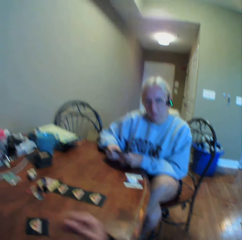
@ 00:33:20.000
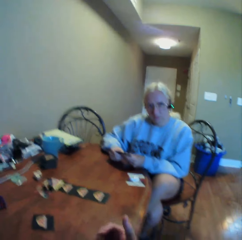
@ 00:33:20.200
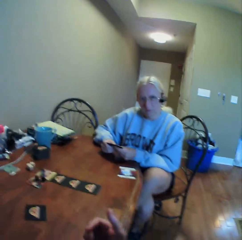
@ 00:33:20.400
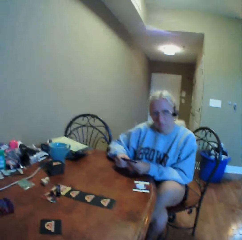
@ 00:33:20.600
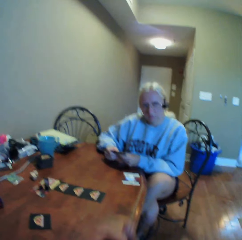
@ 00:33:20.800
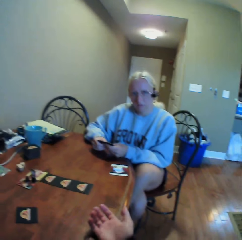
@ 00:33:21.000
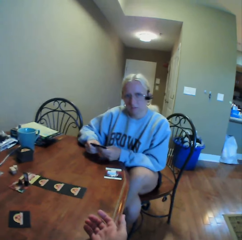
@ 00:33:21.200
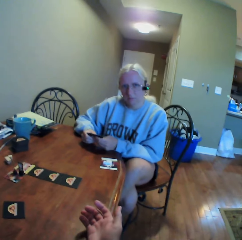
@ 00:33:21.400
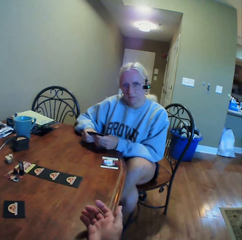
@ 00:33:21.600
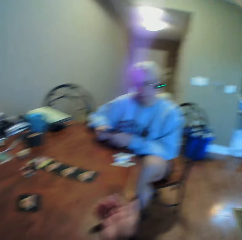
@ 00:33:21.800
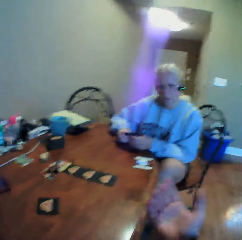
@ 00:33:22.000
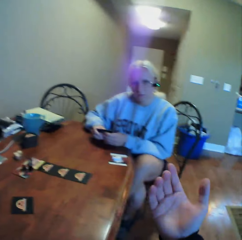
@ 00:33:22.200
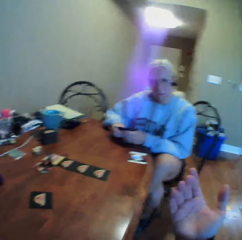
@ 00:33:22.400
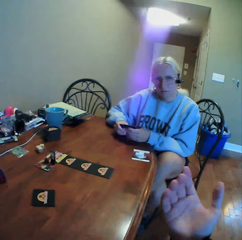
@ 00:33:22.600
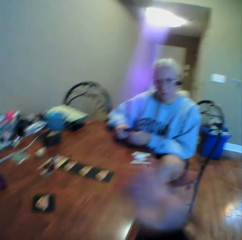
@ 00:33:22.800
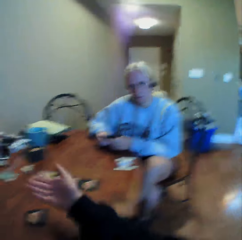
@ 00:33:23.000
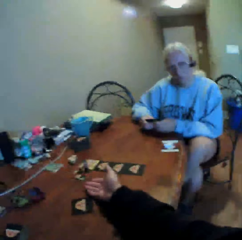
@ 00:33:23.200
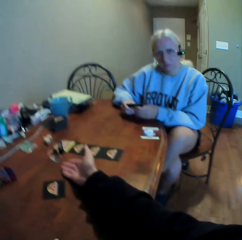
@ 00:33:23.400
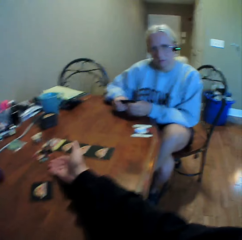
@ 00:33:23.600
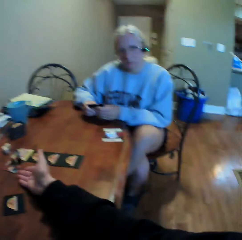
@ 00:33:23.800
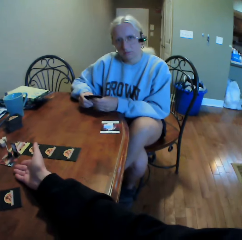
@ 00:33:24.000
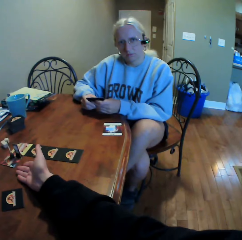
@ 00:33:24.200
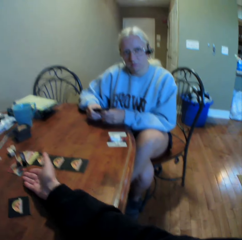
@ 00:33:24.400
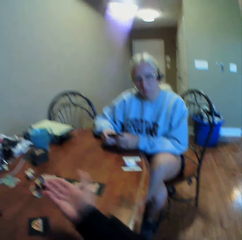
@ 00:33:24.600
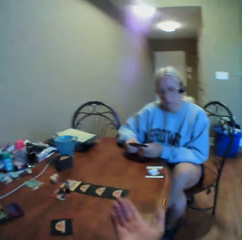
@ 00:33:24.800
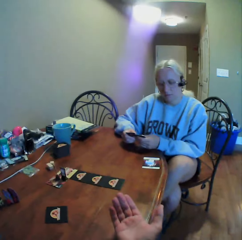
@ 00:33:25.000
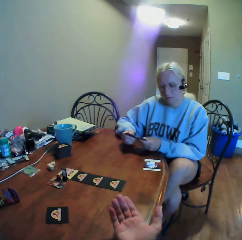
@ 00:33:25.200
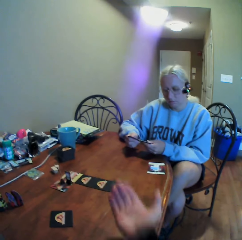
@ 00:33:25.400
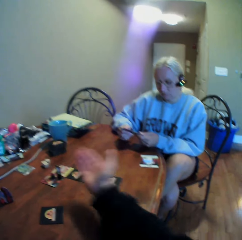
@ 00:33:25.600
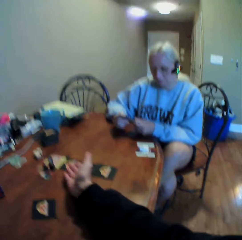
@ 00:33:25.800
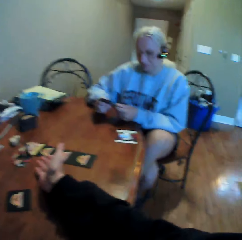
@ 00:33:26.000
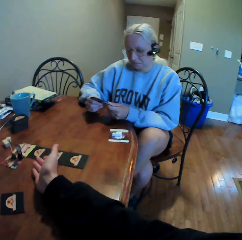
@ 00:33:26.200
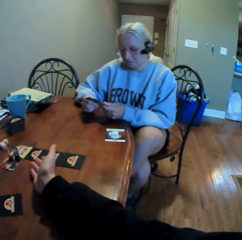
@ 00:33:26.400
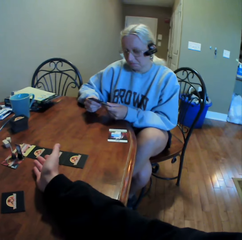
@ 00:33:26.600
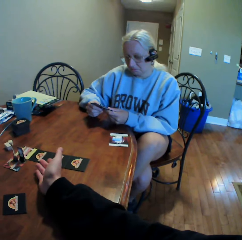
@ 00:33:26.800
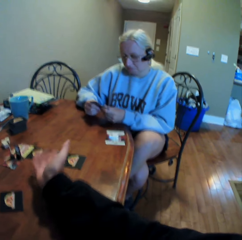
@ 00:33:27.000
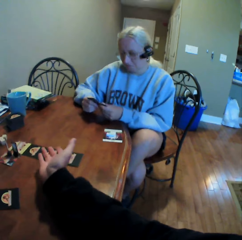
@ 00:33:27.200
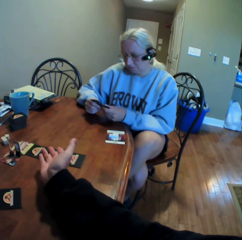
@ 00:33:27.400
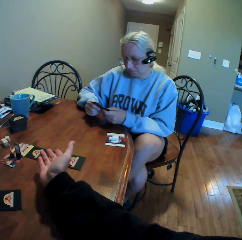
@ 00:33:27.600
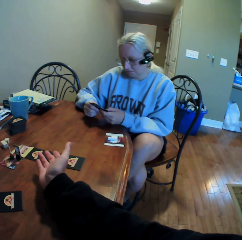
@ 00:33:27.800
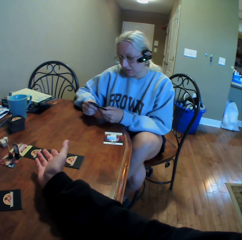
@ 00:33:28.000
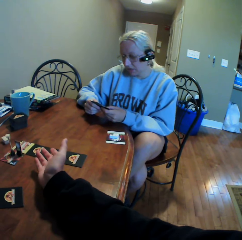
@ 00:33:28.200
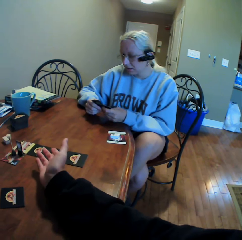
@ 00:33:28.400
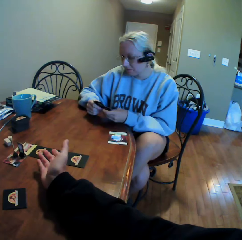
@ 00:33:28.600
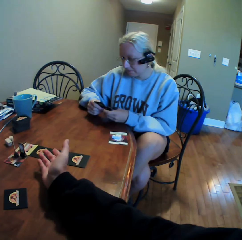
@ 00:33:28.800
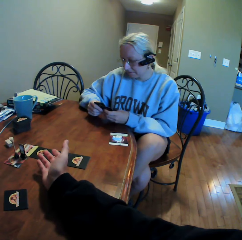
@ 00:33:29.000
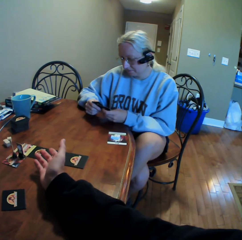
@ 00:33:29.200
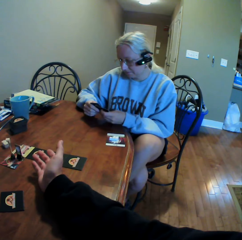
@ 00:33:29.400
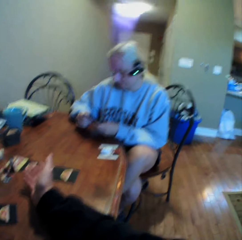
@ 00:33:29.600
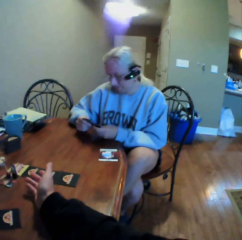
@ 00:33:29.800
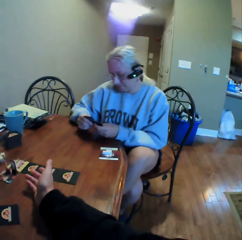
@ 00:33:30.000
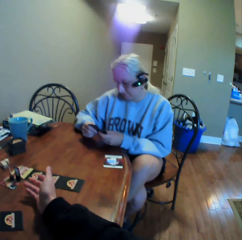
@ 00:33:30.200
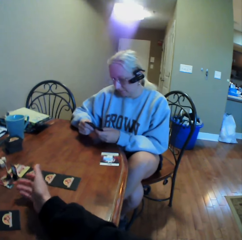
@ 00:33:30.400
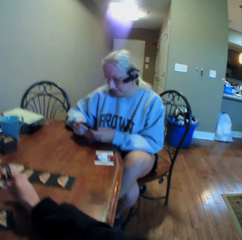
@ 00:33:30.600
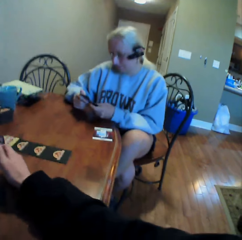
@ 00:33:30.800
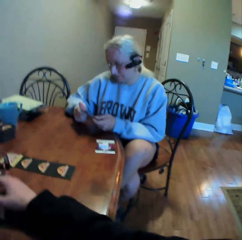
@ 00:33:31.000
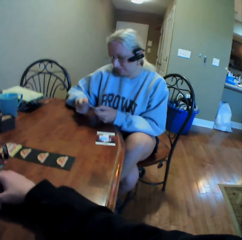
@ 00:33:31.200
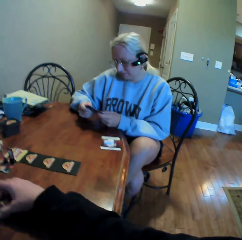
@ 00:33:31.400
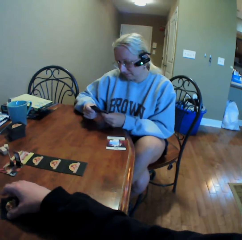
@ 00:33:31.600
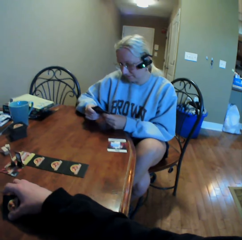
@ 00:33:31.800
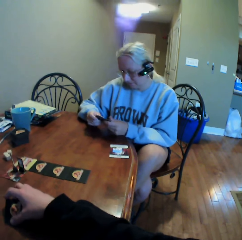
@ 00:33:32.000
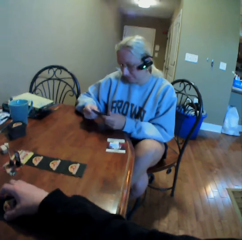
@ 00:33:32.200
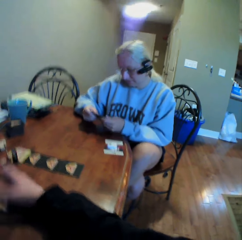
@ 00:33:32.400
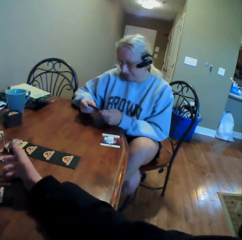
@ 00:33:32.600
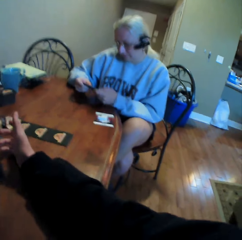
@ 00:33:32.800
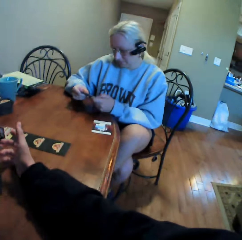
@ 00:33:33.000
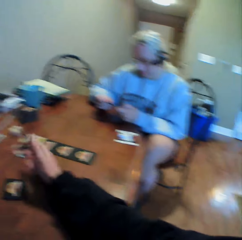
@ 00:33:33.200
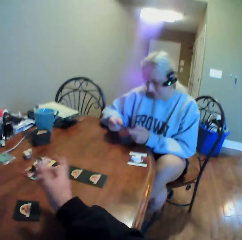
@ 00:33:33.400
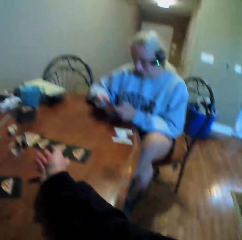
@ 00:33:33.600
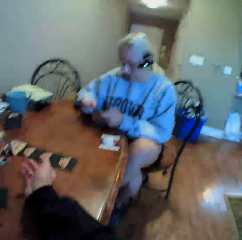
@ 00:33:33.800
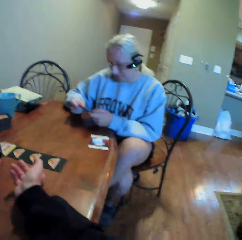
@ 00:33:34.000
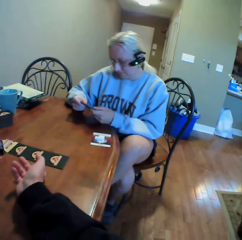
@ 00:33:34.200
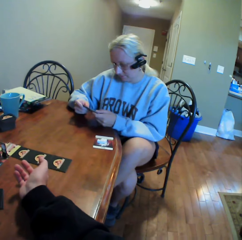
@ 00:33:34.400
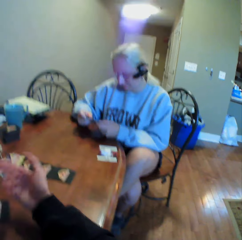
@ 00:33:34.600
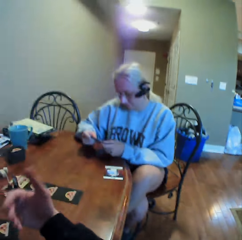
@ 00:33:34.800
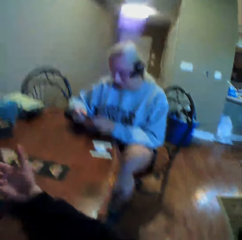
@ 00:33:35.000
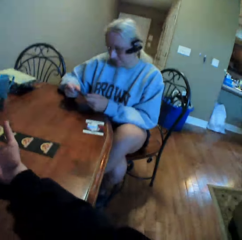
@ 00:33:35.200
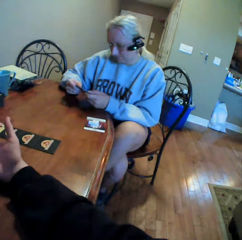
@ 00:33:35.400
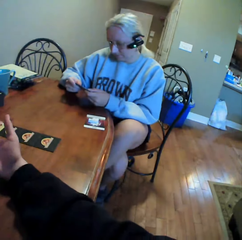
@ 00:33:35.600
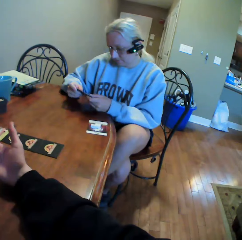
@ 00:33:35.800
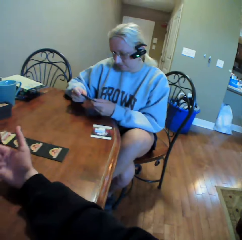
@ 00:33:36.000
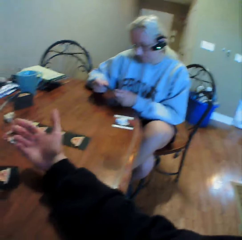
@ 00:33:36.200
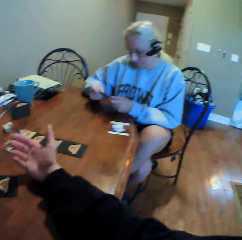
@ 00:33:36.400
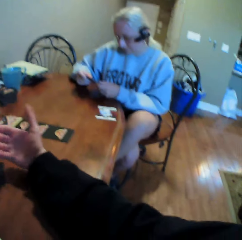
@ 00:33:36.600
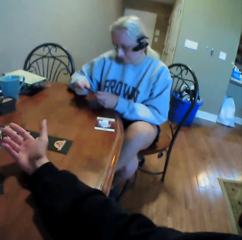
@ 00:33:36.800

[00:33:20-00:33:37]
The camera wearer holds a card on the table. He looks around, does something, and uses gestures. He lifts his right hand towards a woman. He does something. He moves his right hand. The woman holds a card with both hands. The camera wearer looks around. He does something. He holds the card on the table. He uses gestures. He points at something on the table.

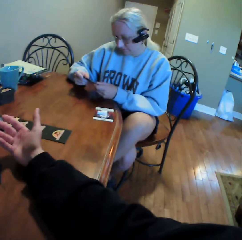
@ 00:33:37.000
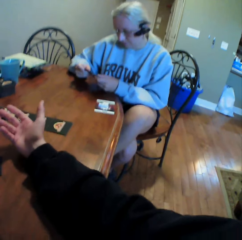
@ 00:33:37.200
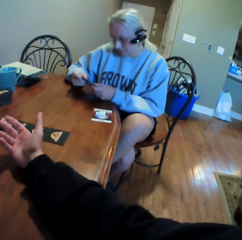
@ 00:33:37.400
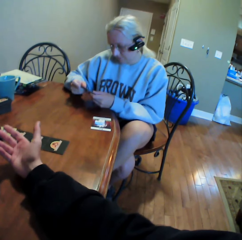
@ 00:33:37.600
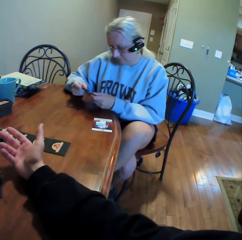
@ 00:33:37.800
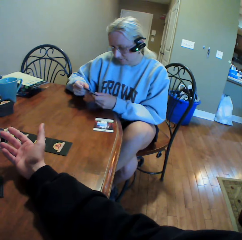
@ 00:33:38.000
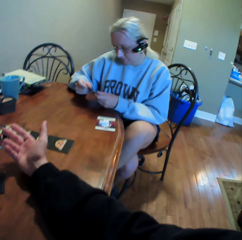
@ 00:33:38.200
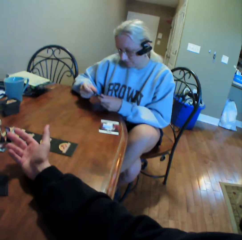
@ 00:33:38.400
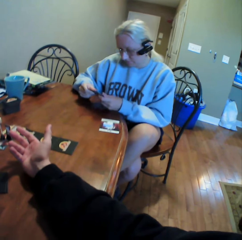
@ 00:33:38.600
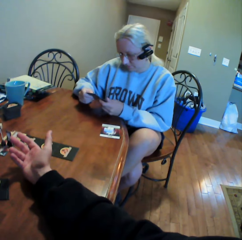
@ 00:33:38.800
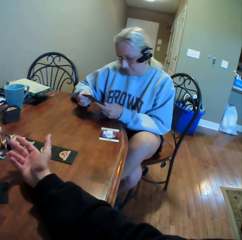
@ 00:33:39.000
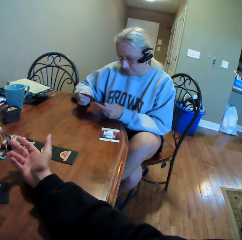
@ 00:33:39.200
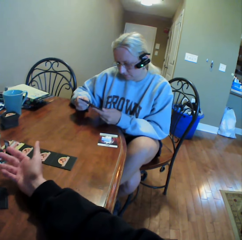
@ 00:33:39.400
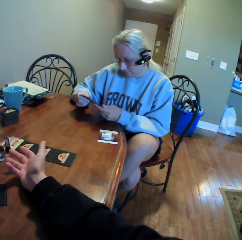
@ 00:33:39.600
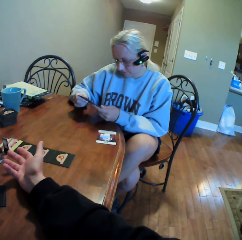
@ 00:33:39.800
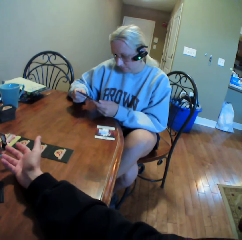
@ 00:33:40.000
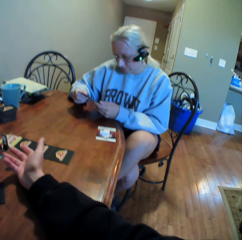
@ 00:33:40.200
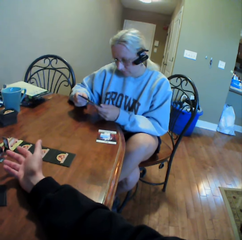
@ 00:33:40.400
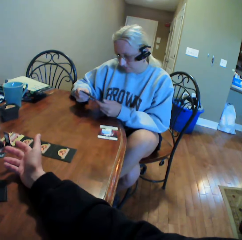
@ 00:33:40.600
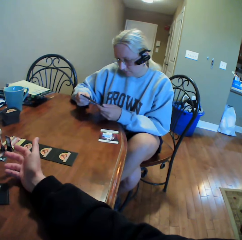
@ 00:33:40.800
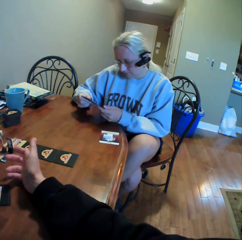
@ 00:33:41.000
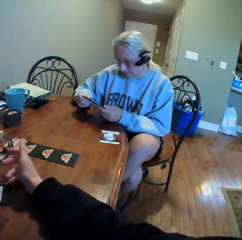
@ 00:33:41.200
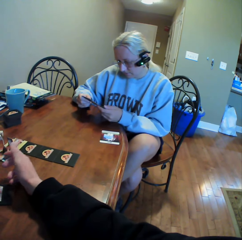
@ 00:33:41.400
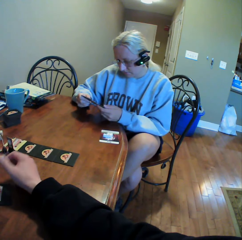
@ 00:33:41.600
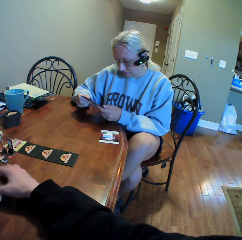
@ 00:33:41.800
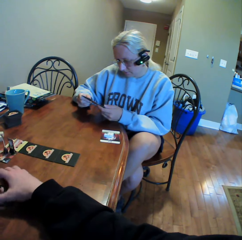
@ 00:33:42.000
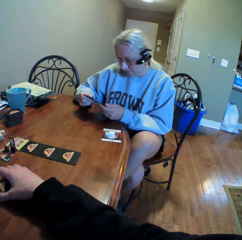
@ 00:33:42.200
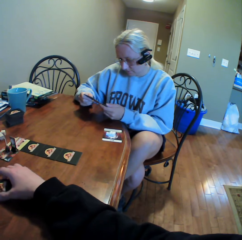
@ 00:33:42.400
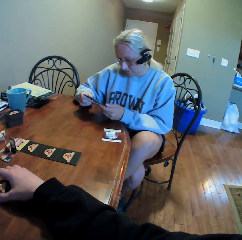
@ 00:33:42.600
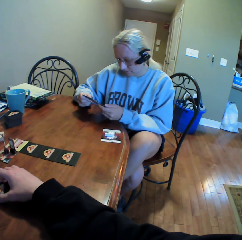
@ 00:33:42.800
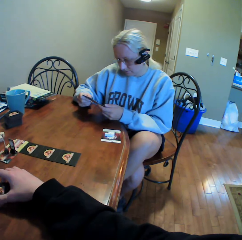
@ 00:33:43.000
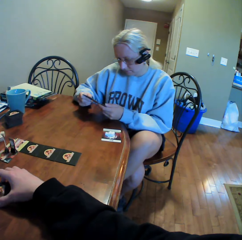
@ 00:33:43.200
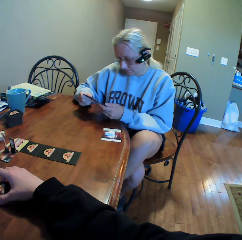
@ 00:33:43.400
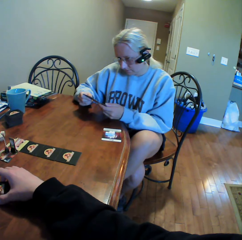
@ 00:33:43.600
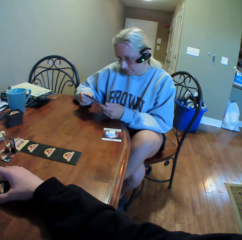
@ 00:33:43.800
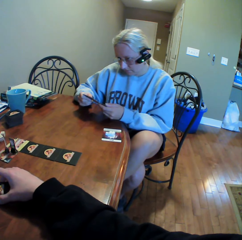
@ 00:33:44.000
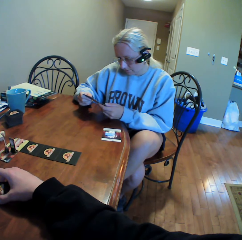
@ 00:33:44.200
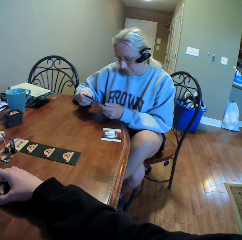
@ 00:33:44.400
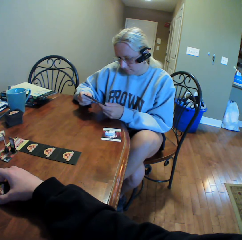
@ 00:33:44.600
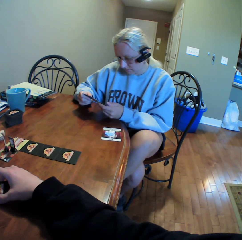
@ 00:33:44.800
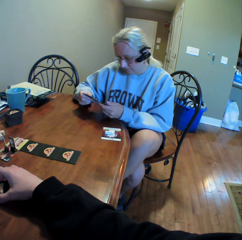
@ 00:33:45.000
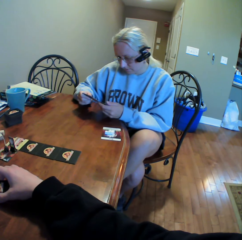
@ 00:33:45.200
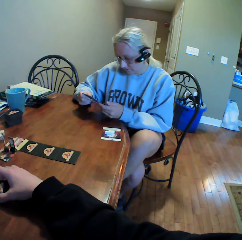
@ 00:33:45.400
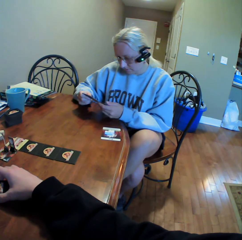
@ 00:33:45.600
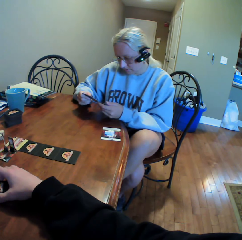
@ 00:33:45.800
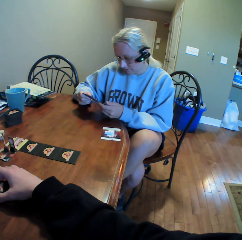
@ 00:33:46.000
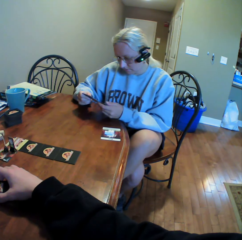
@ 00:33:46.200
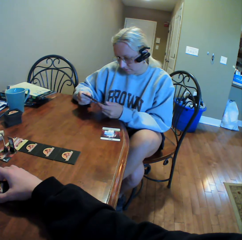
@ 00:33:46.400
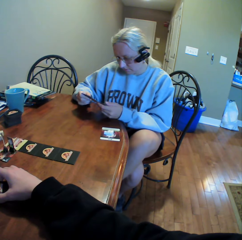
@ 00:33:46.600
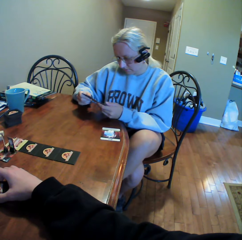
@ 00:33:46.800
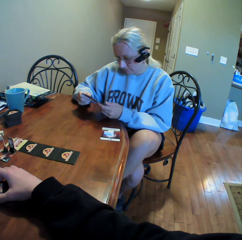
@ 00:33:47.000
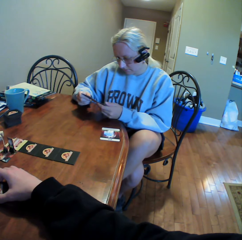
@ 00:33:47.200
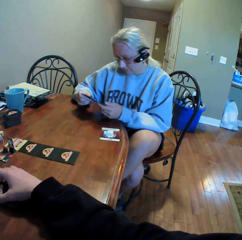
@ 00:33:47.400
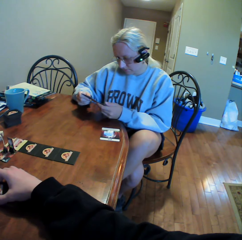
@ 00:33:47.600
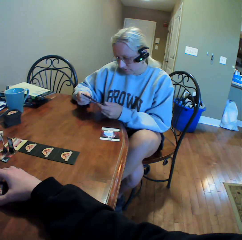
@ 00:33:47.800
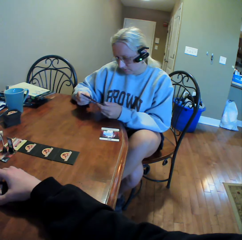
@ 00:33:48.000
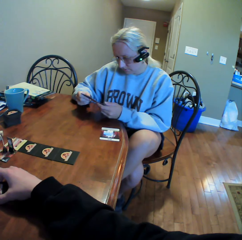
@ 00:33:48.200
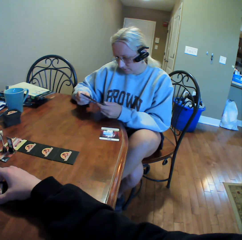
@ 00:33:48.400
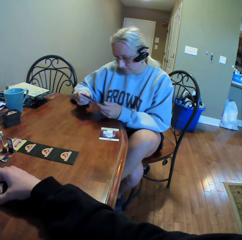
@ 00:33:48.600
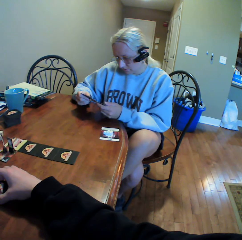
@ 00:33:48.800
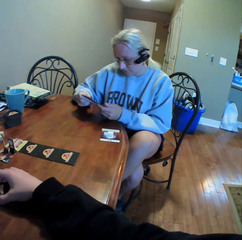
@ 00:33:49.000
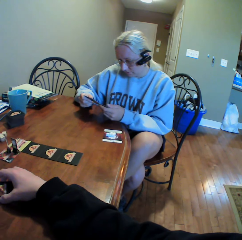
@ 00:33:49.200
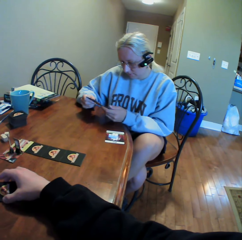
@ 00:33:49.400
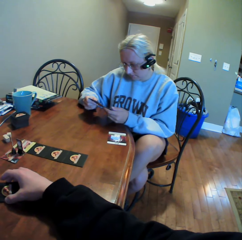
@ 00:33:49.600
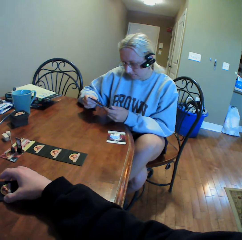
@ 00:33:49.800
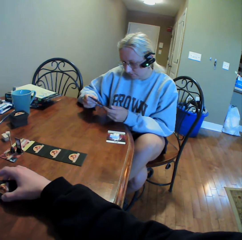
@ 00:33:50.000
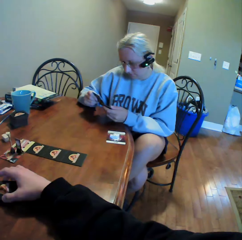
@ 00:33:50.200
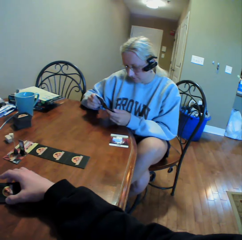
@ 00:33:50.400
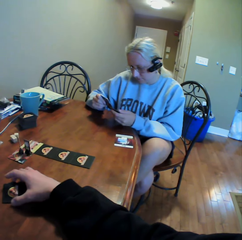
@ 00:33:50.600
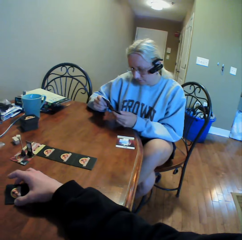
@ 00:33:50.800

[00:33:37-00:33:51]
The camera wearer does something. A woman holds a card with both hands. The camera wearer holds a card on the table. They hold cards on the table with both hands. They do something.
